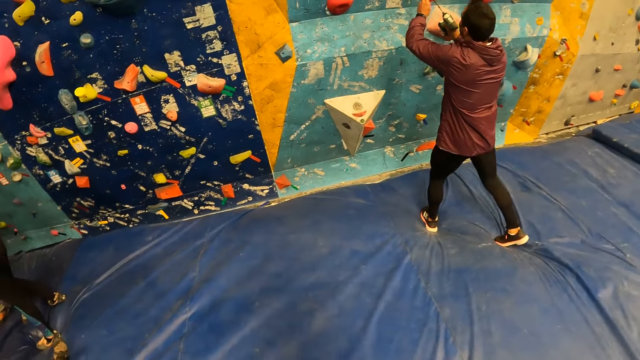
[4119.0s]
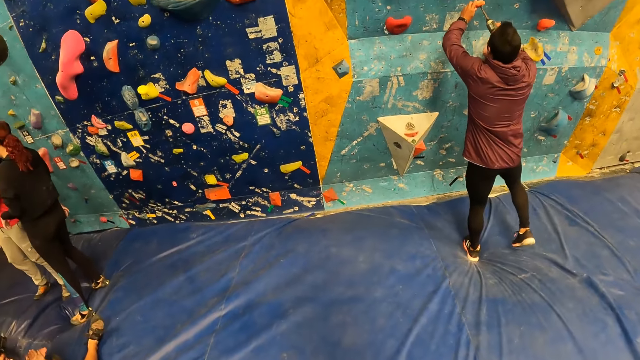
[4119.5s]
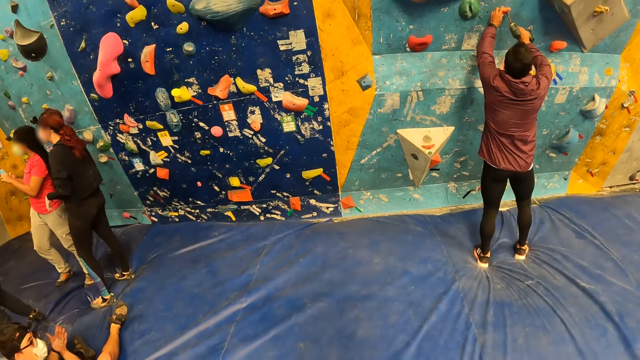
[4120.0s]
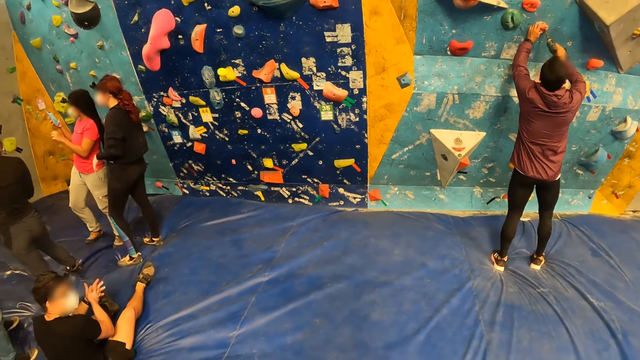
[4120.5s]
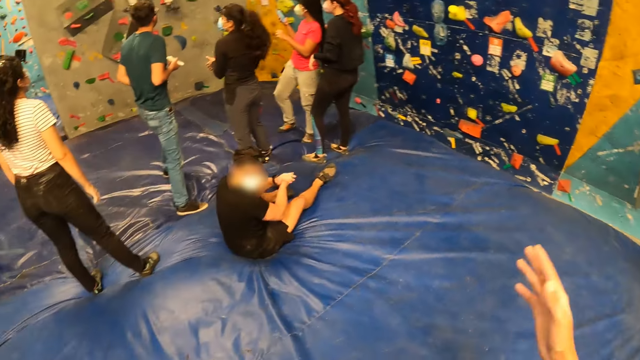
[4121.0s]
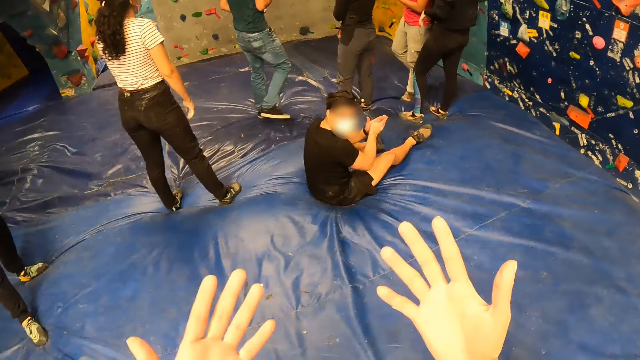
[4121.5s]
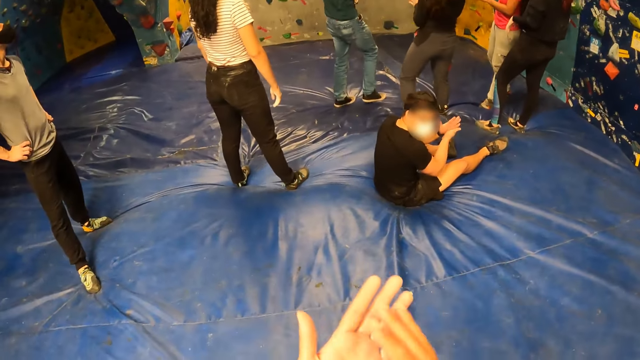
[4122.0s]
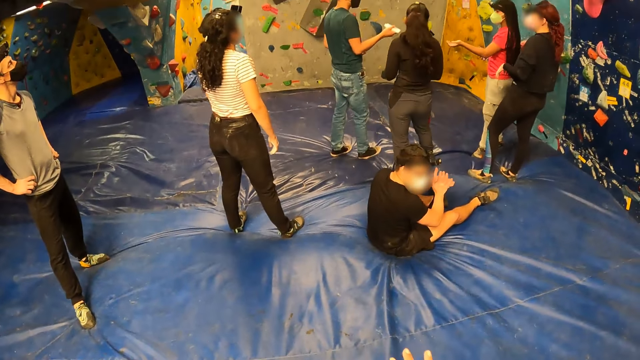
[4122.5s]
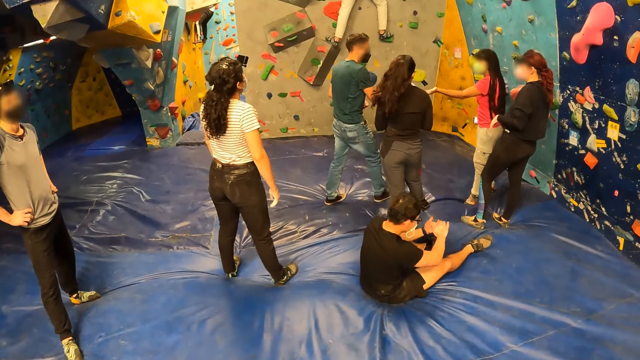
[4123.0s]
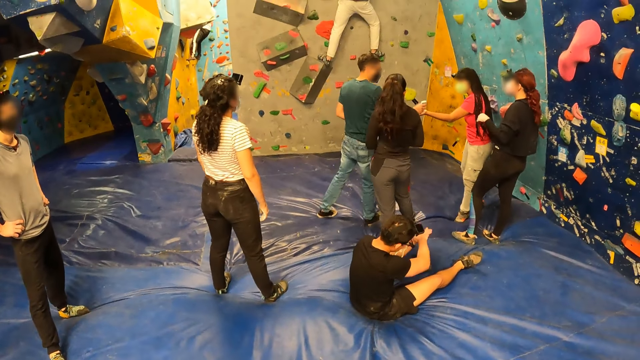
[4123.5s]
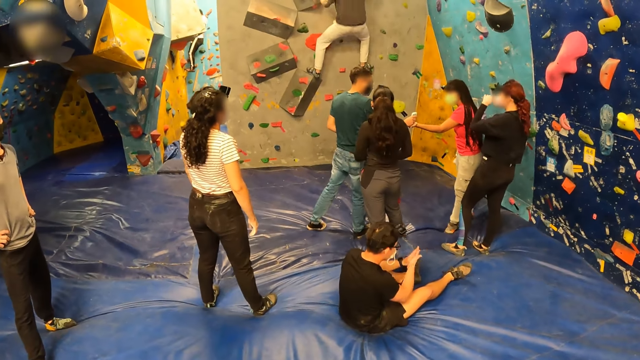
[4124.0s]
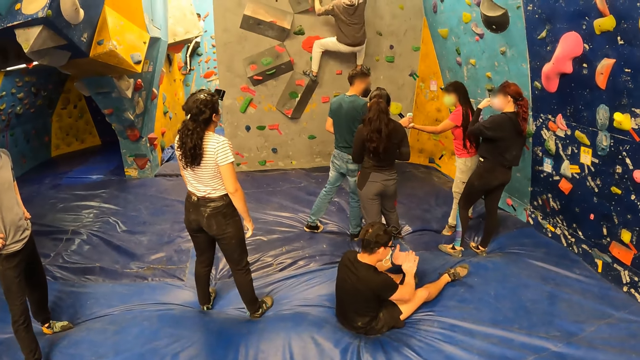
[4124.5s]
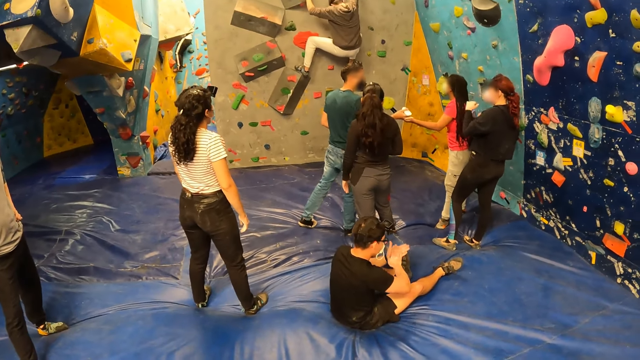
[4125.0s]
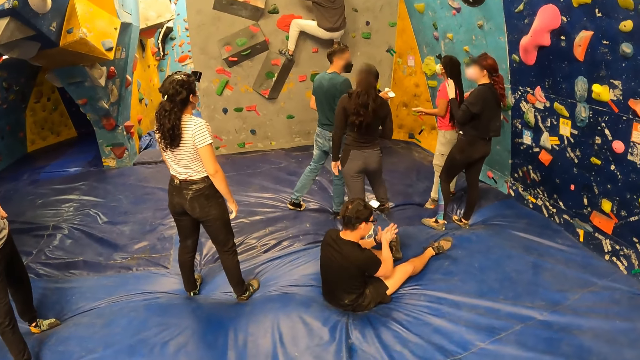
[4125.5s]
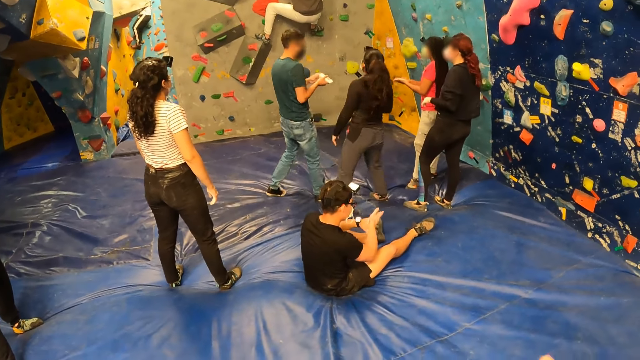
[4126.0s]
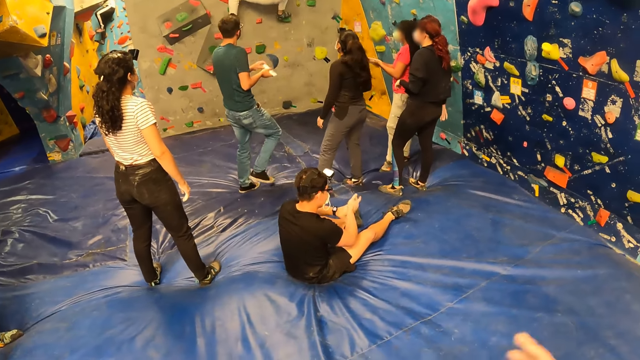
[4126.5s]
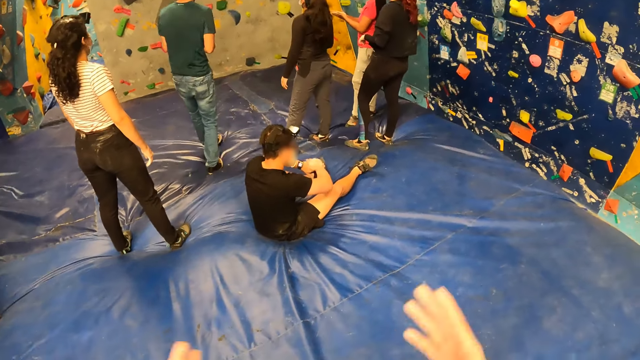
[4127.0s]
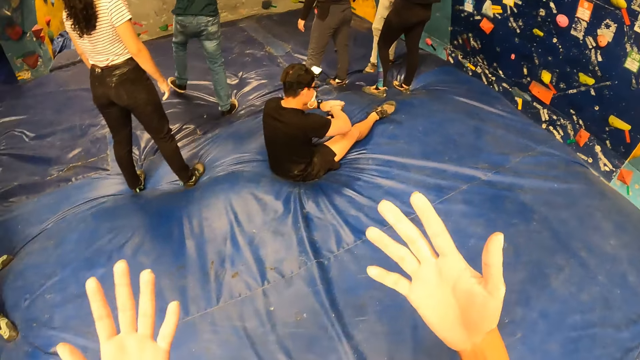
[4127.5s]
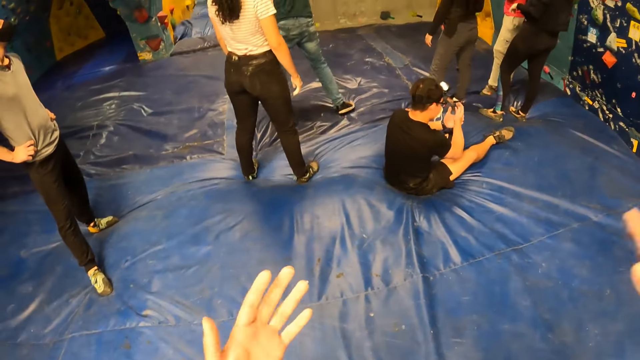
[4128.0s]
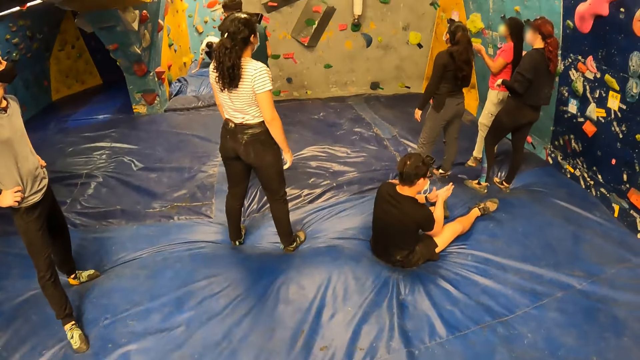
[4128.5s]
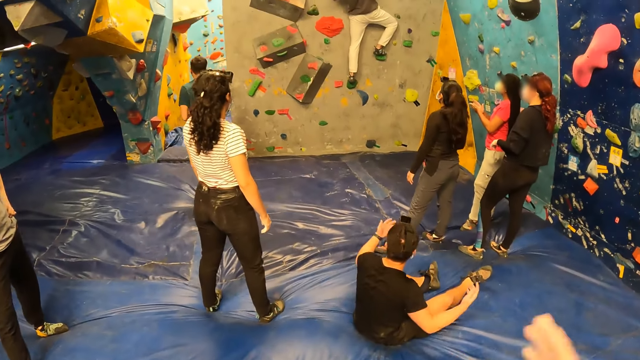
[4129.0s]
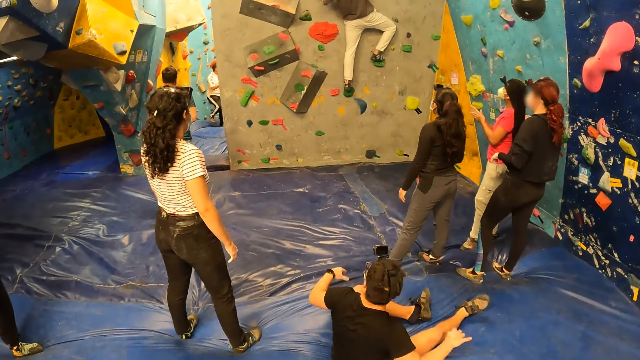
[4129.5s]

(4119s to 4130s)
A man holds a climbing hold and the portable drill in his hands. A man fixes a wall grip. The camera wearer flaps both hands, rubs both palms together, and flaps both hands. Another man puts sanitizer on a lady's hands. He closes the sanitizer tube.

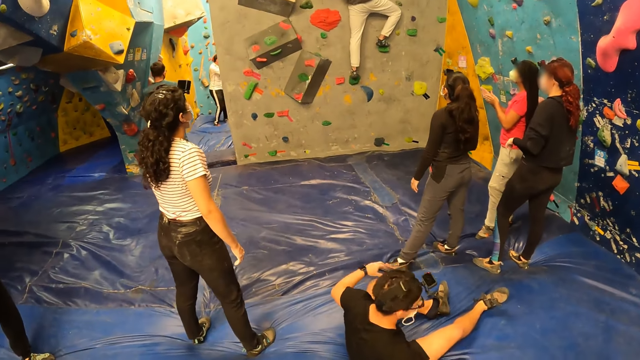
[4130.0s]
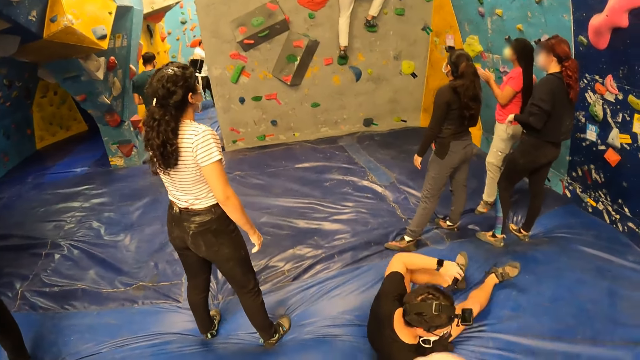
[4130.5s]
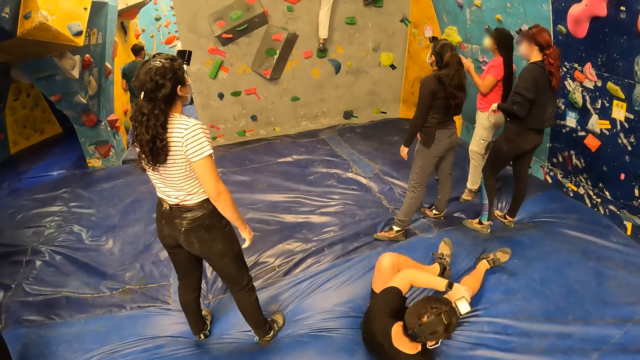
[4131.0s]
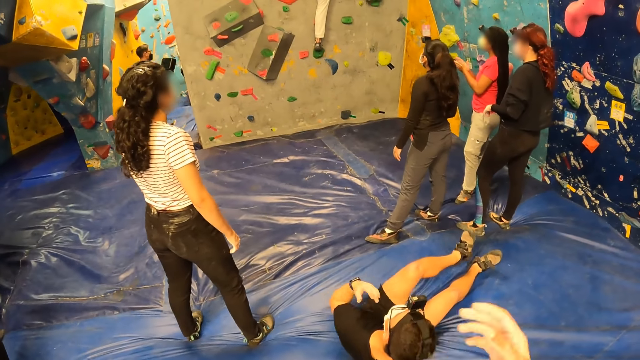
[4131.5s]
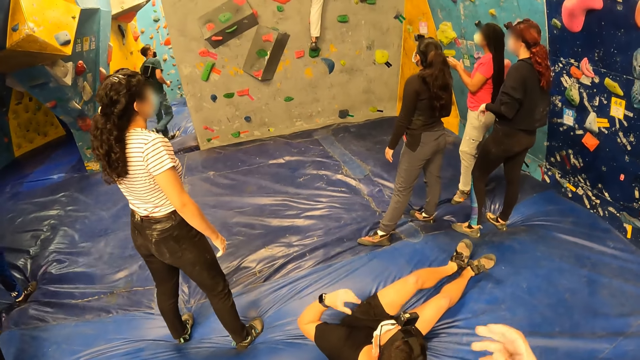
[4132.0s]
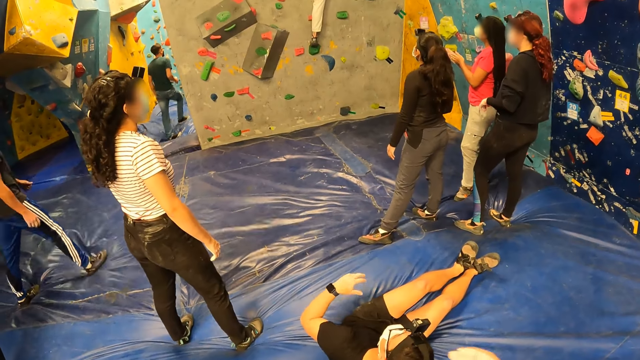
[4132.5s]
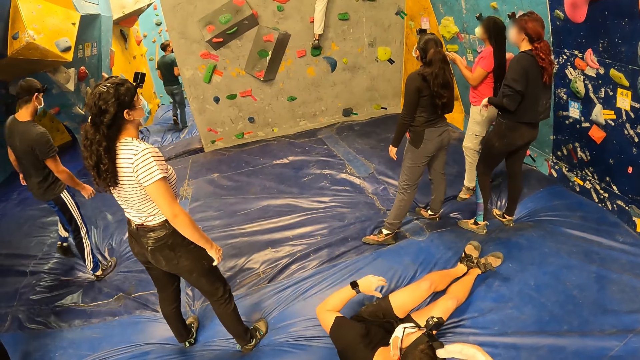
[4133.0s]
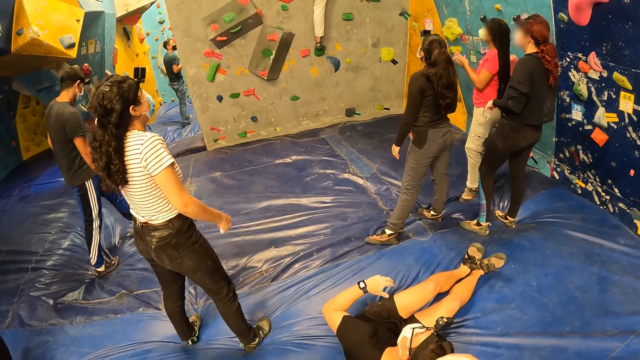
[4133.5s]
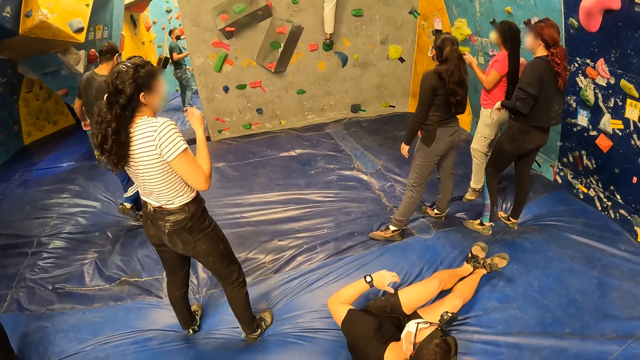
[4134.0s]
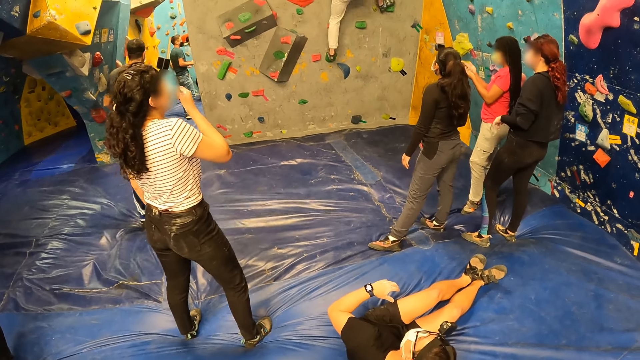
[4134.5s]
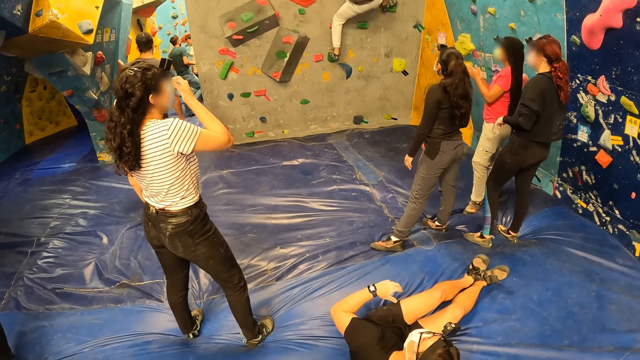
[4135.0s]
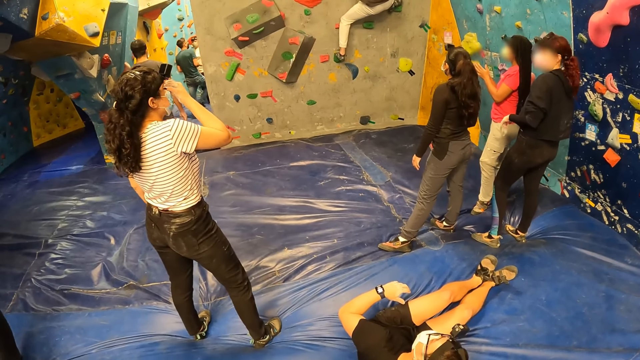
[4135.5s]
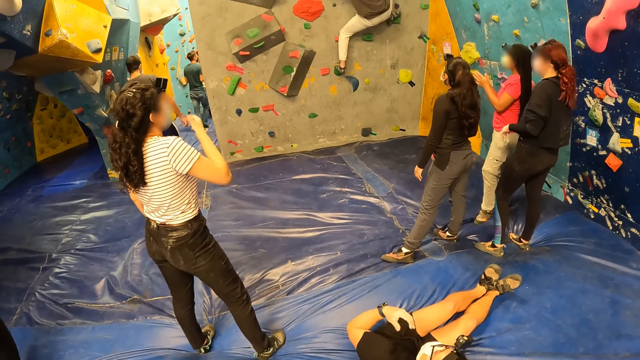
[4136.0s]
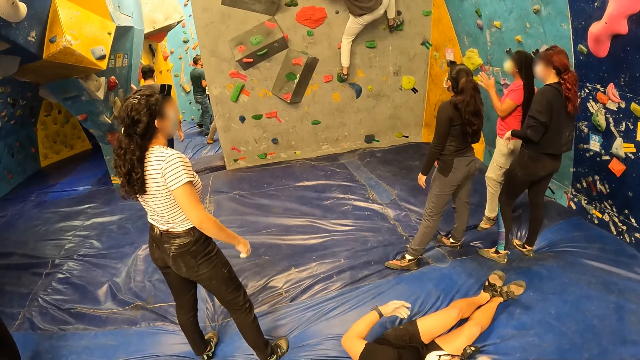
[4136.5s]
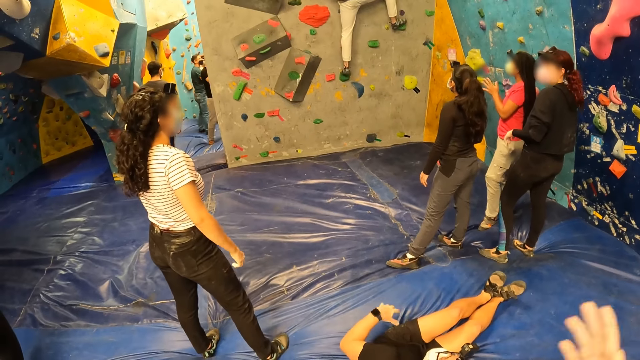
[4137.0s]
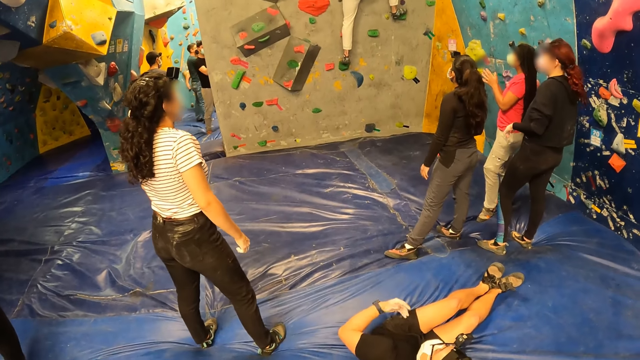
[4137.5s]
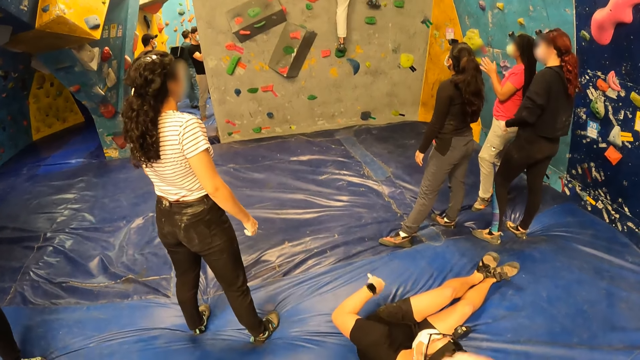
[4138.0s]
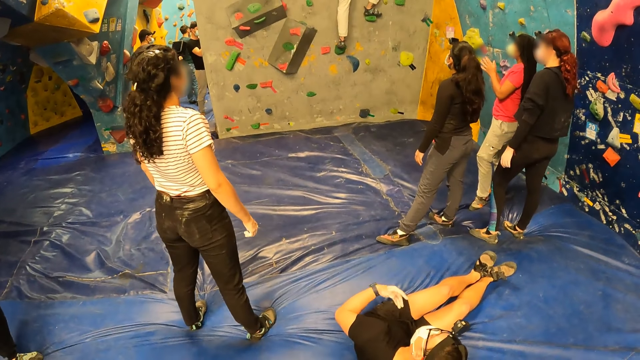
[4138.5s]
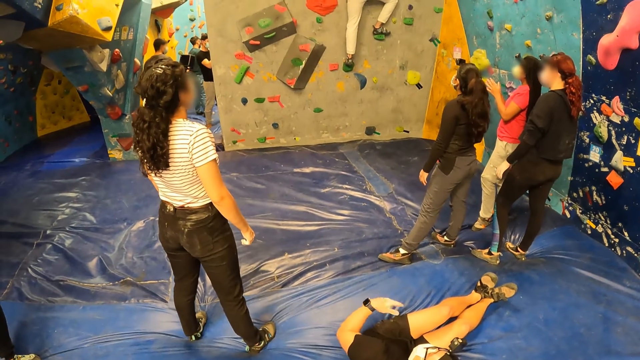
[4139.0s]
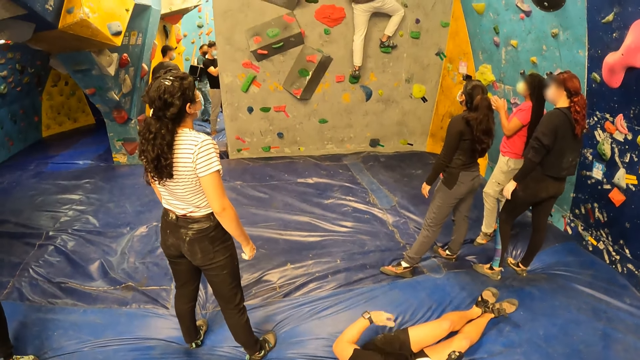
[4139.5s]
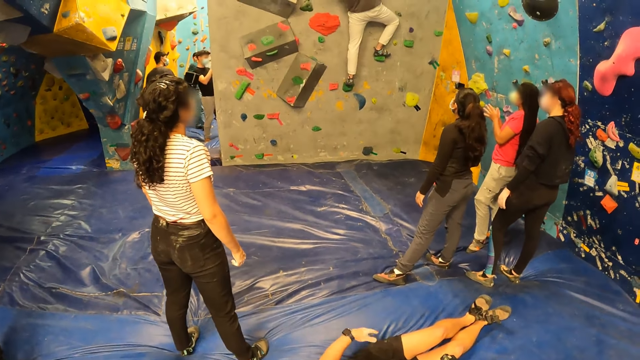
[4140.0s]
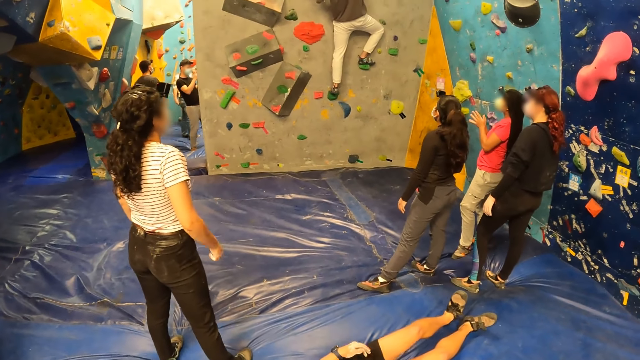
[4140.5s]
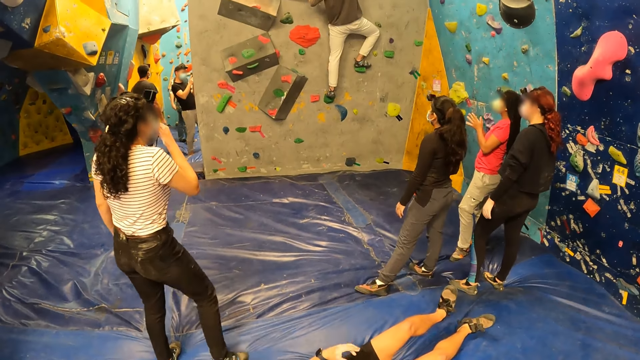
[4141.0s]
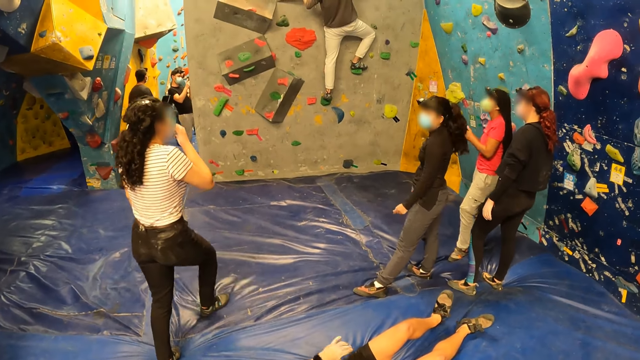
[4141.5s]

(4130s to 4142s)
A man moves around.
